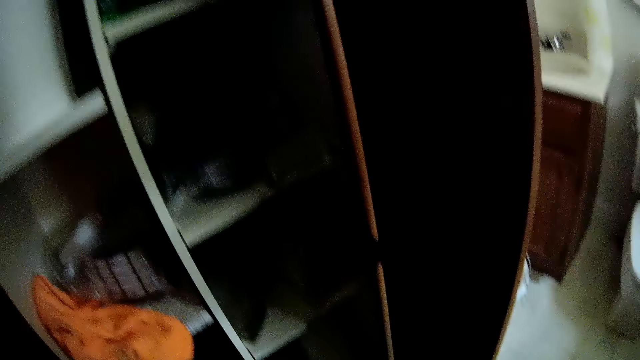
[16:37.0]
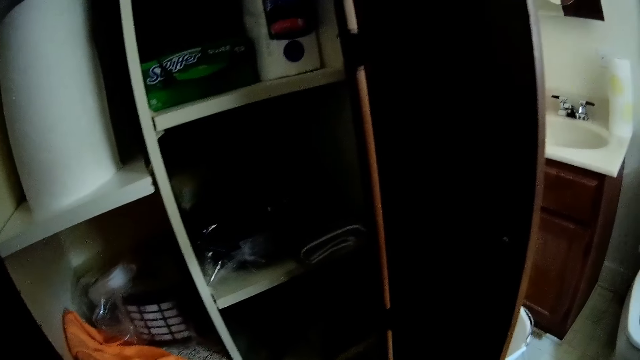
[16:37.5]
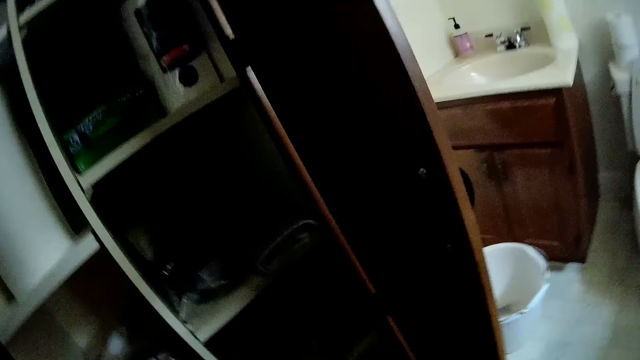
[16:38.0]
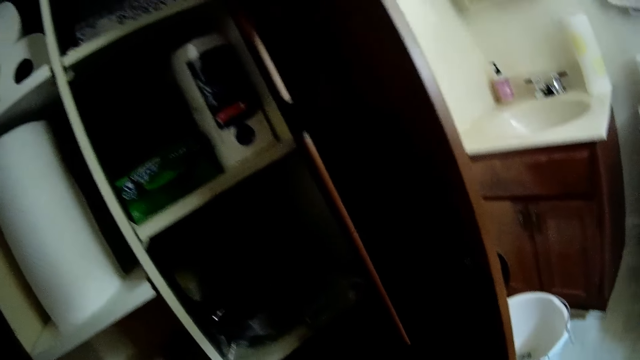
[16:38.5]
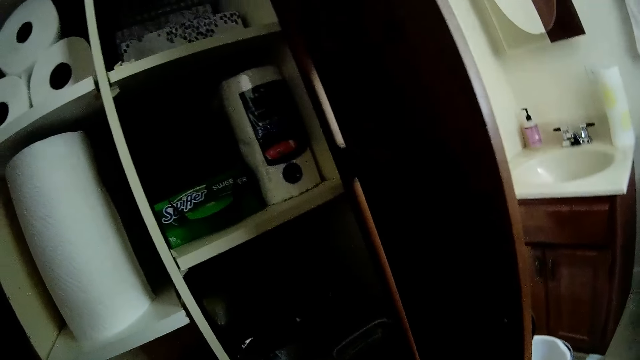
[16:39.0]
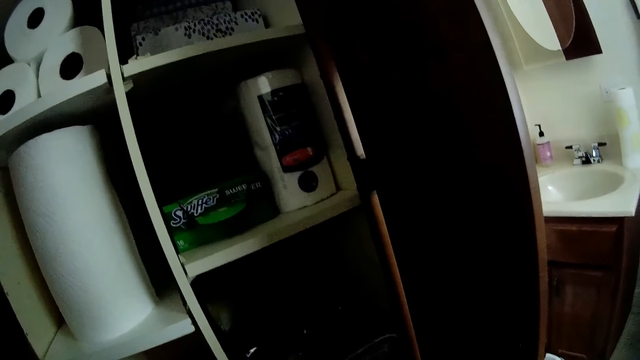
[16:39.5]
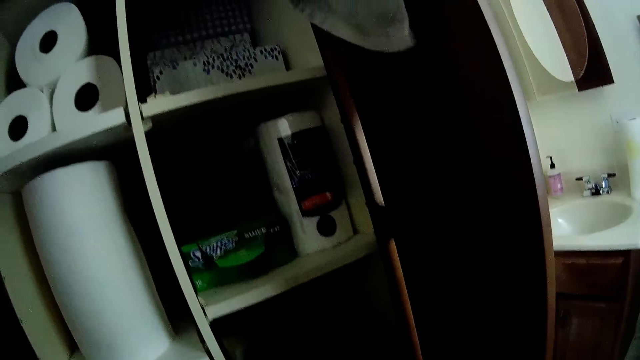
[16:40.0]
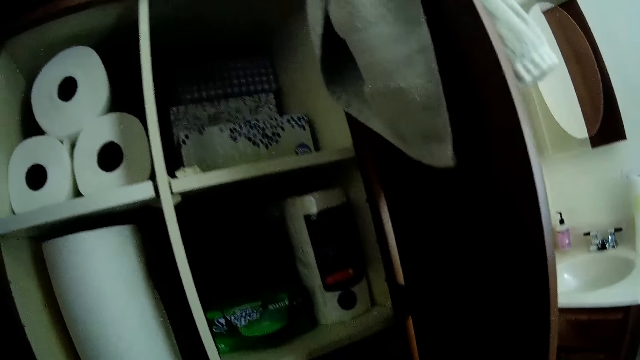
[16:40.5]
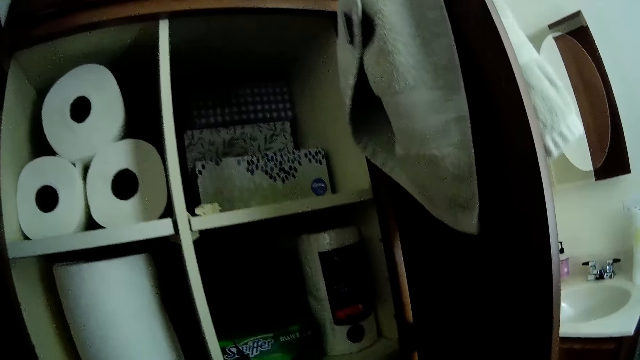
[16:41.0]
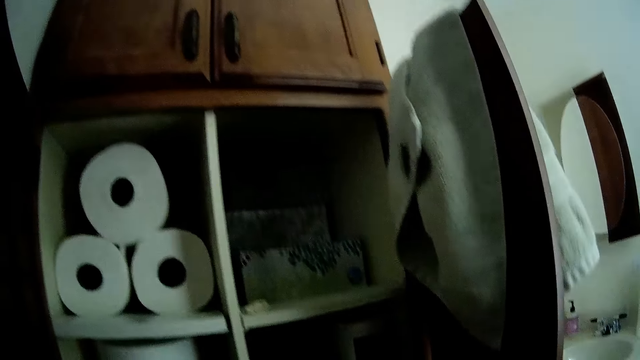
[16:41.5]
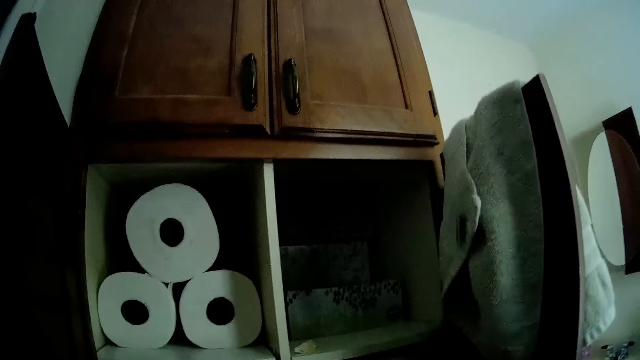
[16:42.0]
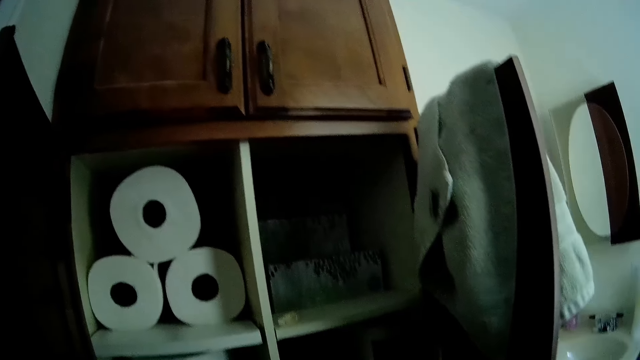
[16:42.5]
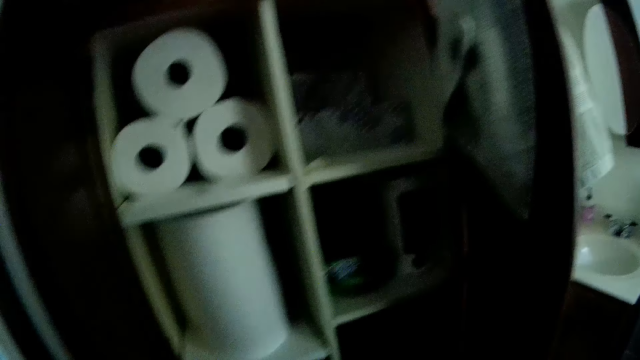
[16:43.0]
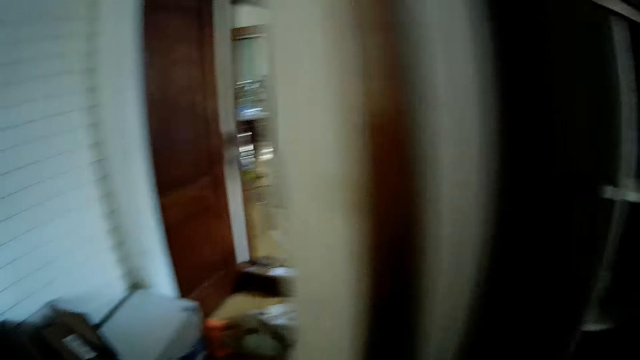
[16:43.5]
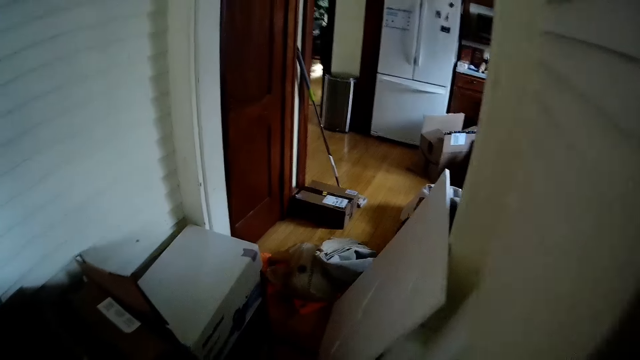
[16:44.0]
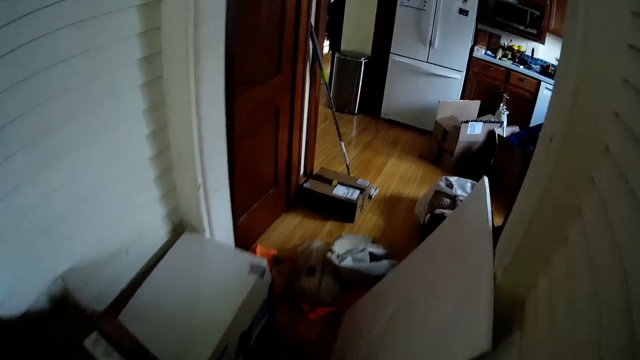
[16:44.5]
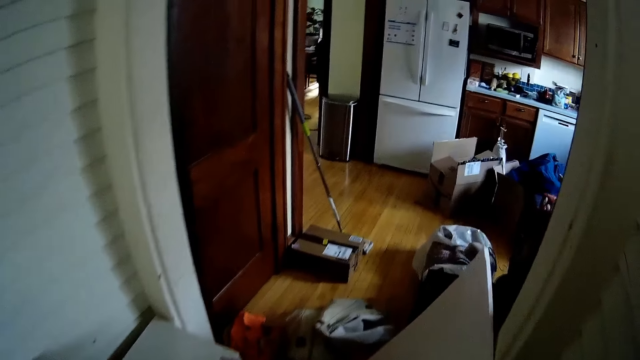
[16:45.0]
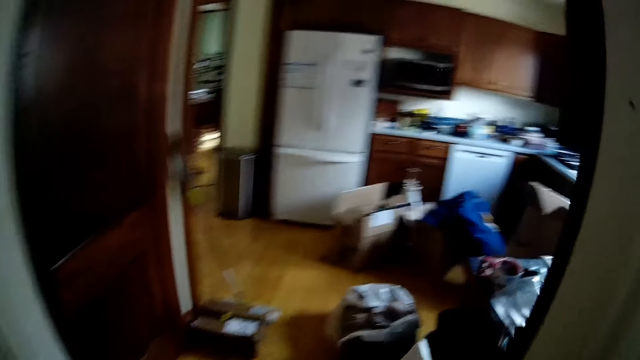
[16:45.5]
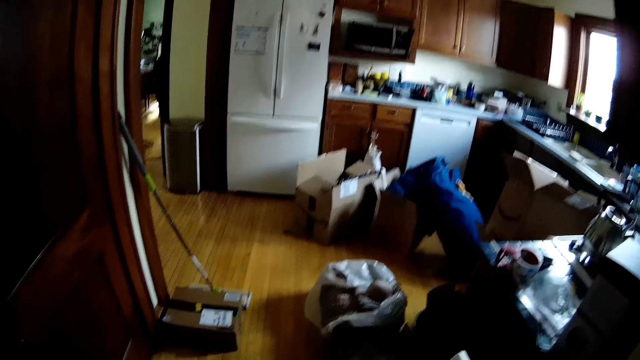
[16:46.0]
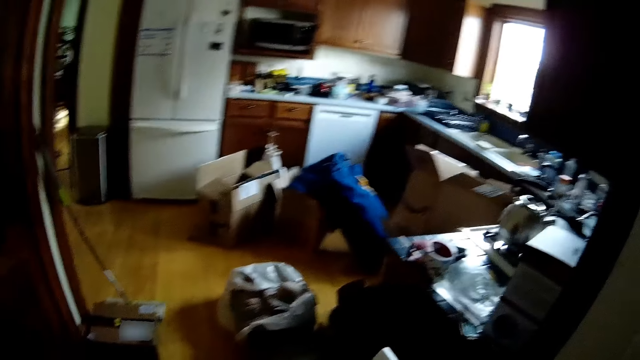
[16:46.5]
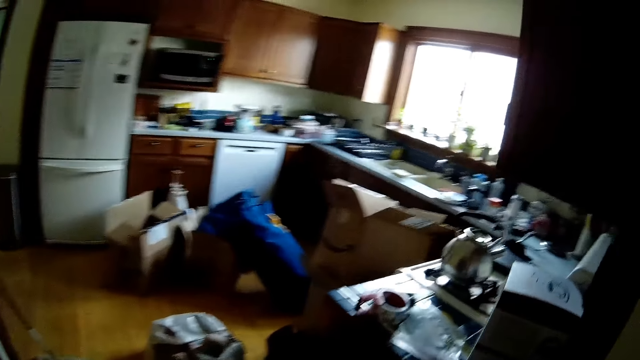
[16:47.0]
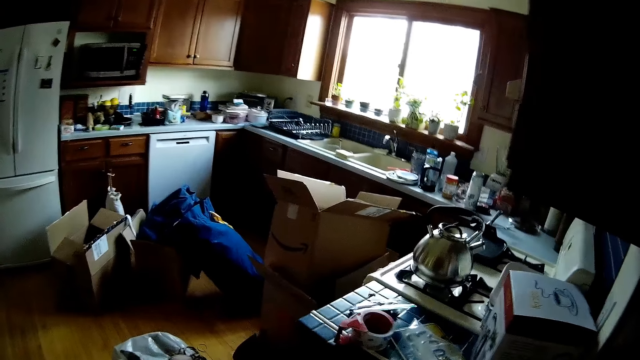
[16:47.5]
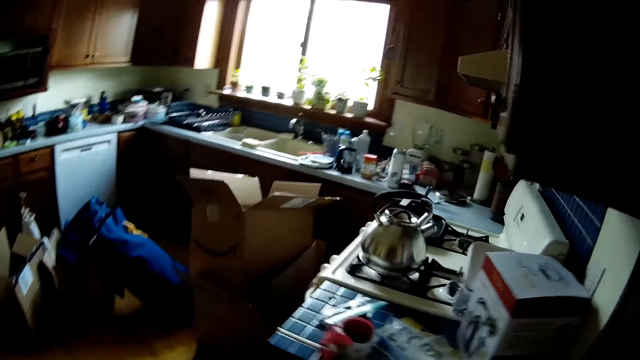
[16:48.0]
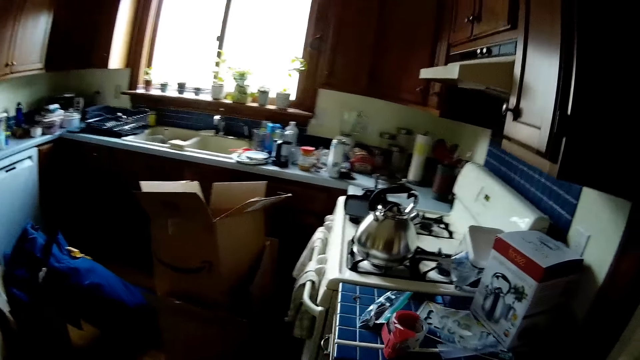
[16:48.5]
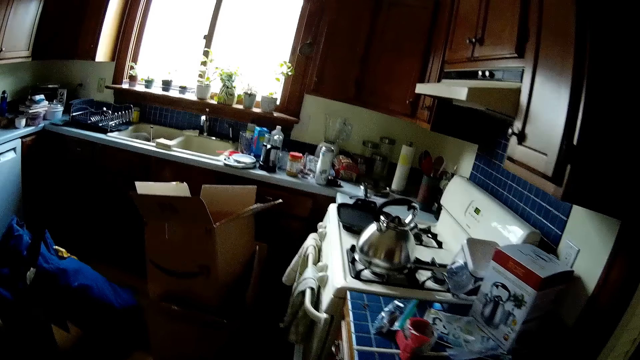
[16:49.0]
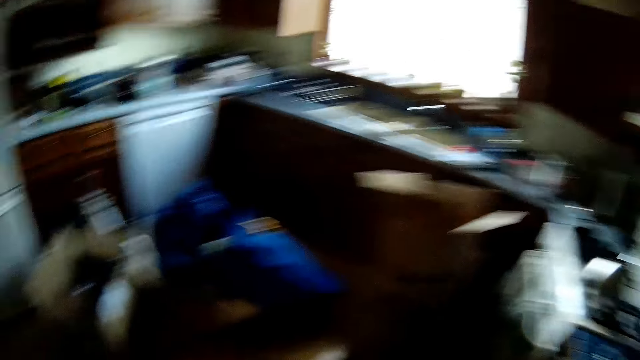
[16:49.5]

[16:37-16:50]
The camera wearer looks at the cabinet. They walk to a table.

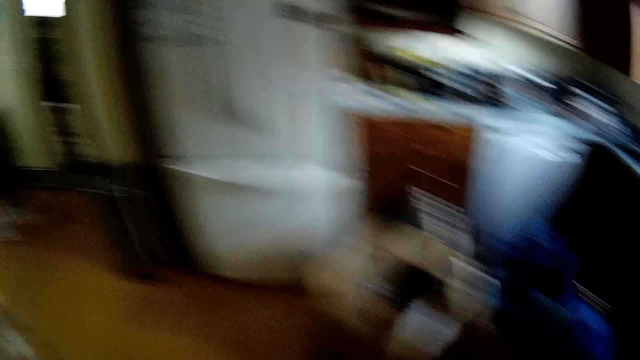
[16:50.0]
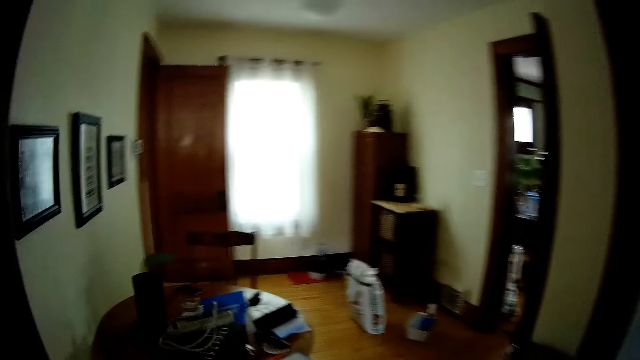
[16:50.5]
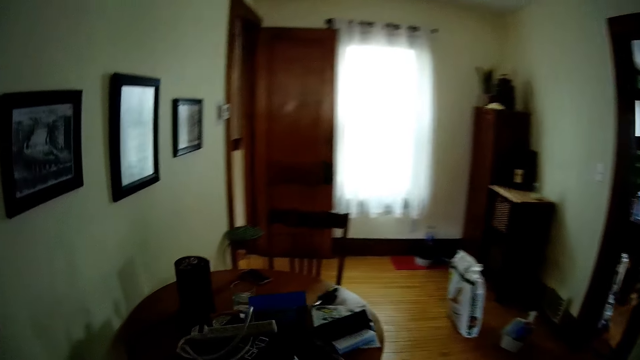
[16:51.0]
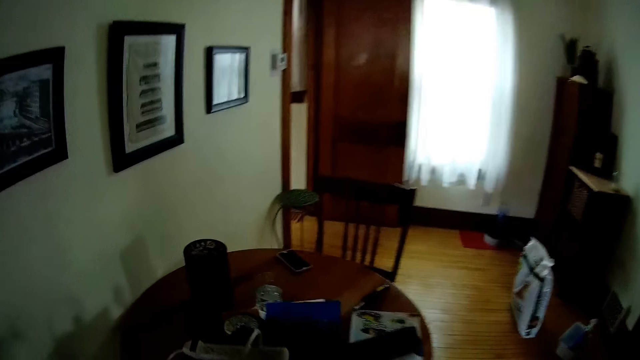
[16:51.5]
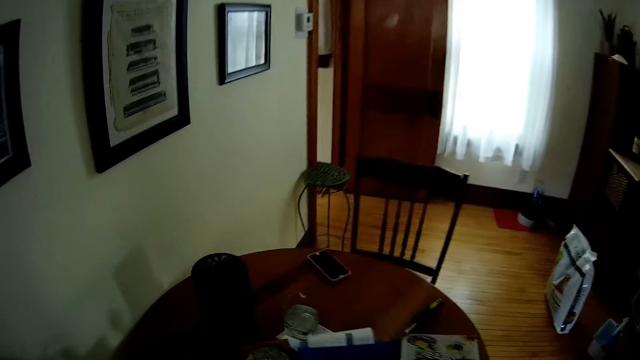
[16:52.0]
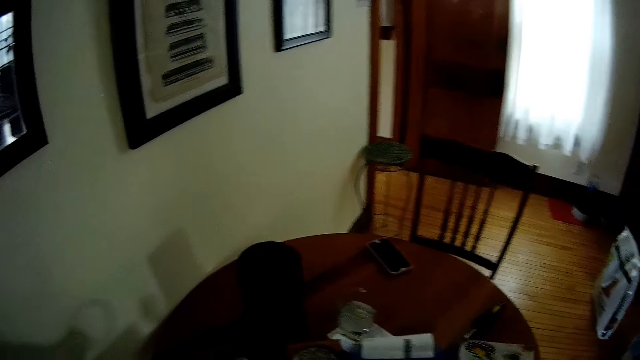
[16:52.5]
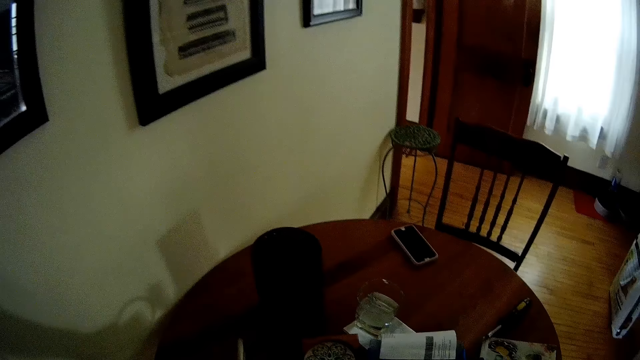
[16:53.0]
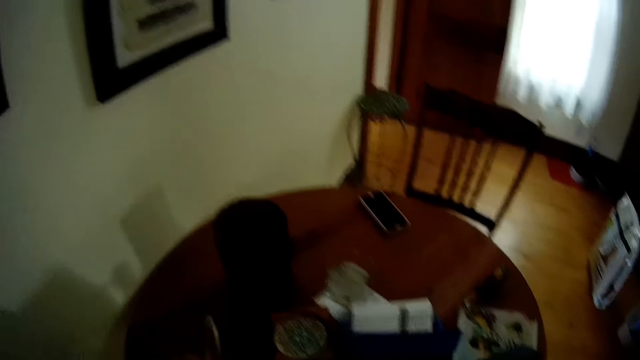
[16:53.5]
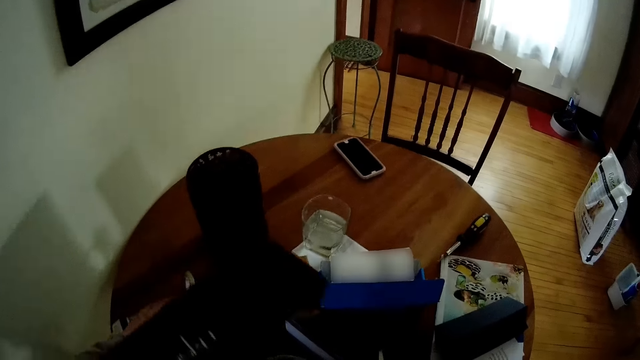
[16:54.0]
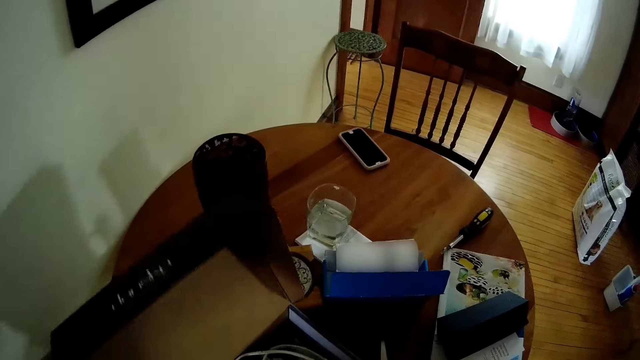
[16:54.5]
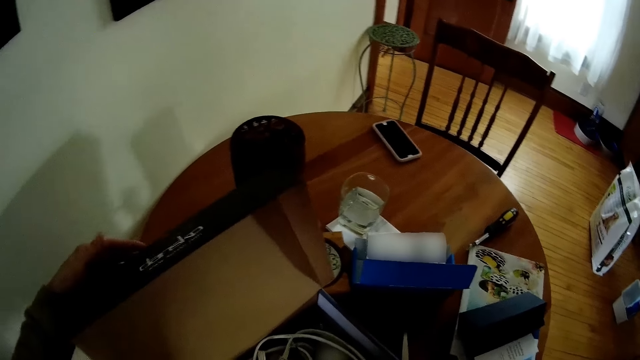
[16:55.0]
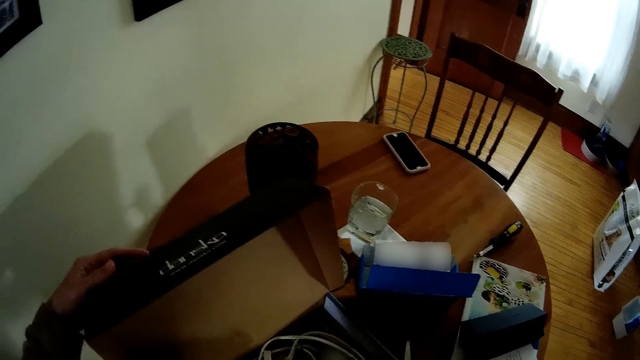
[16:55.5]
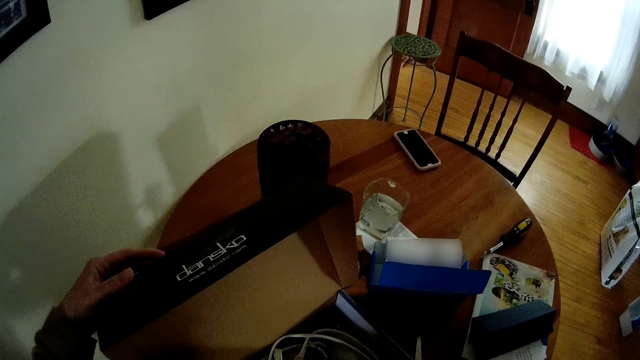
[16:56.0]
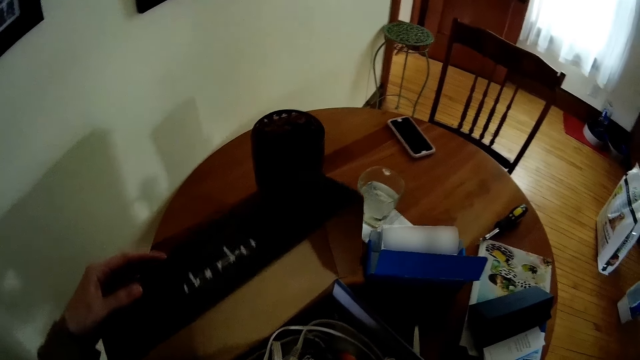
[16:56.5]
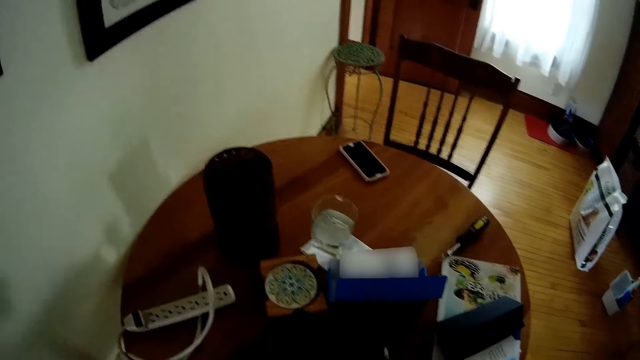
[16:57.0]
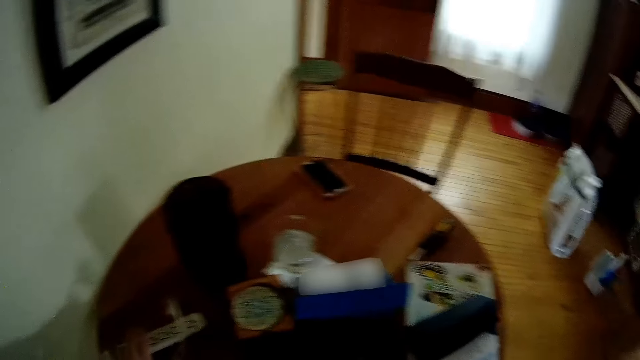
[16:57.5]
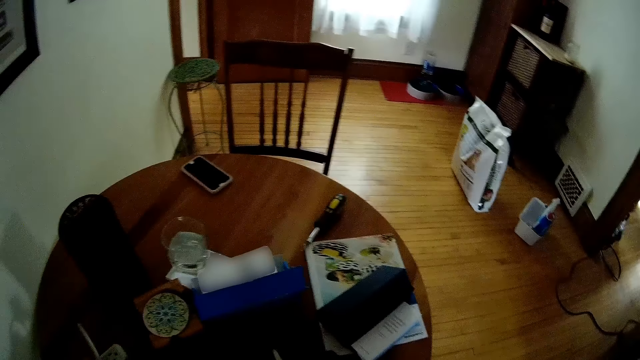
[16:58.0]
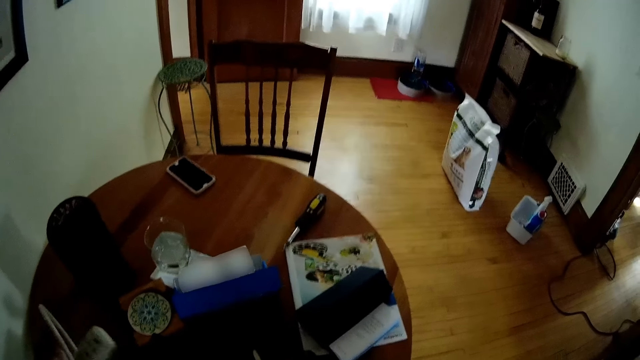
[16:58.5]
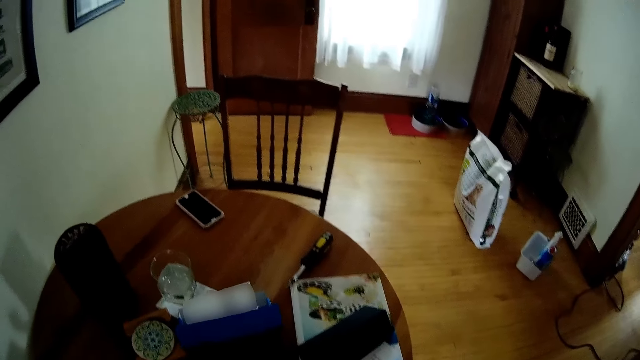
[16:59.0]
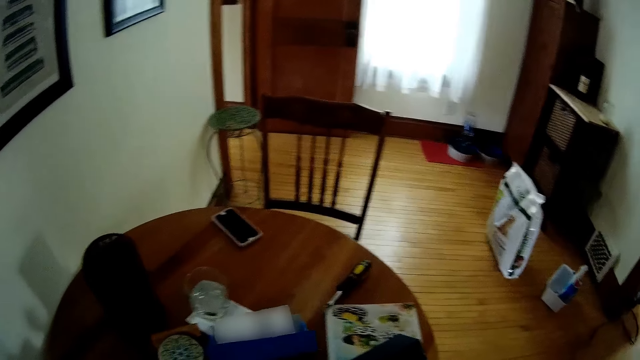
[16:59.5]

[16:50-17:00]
The camera wearer puts the socket on the table. She opens the shoe box with her right hand. She closes the shoe box with her left hand. She picks up the socket.
